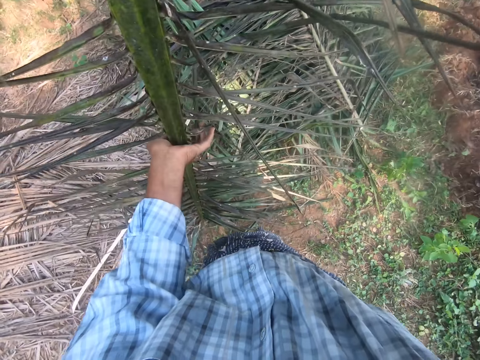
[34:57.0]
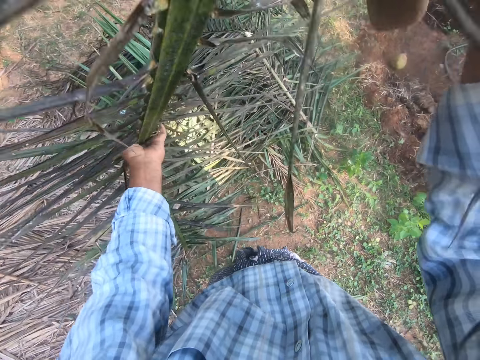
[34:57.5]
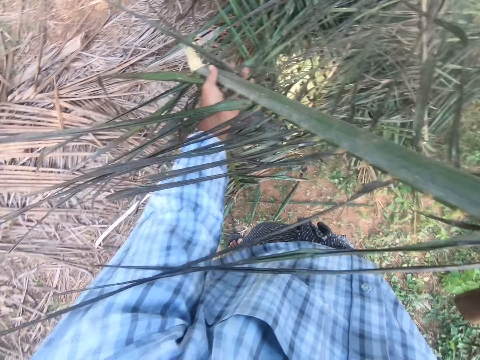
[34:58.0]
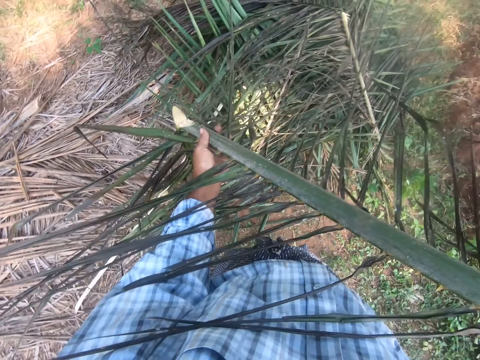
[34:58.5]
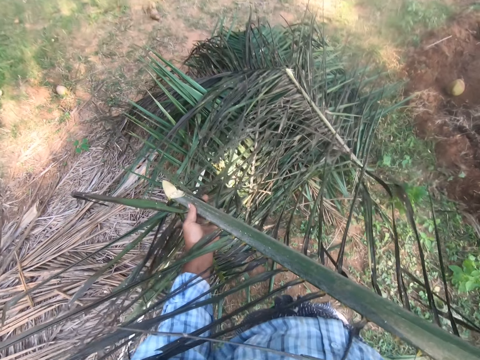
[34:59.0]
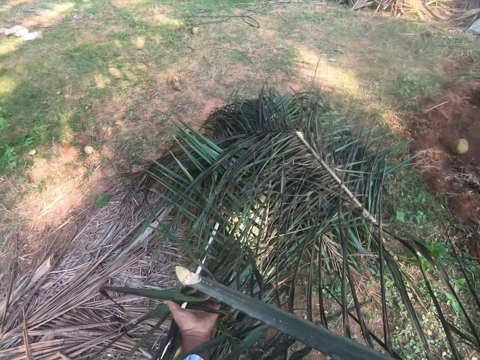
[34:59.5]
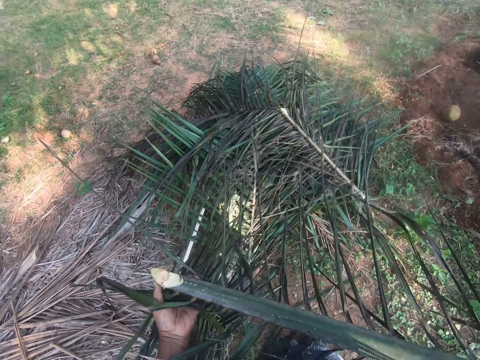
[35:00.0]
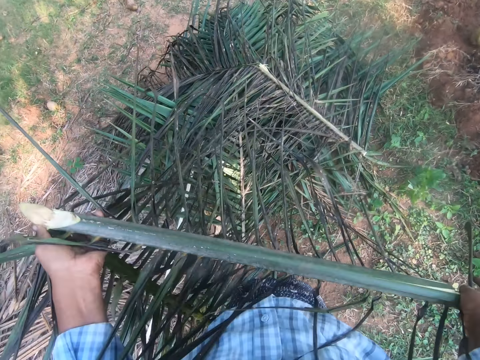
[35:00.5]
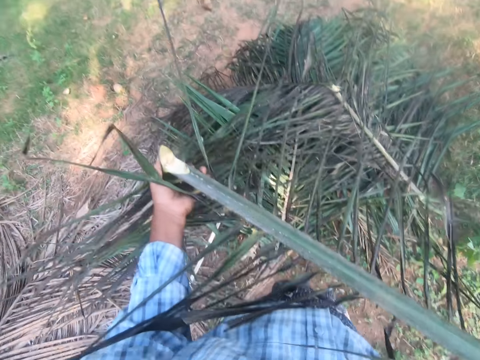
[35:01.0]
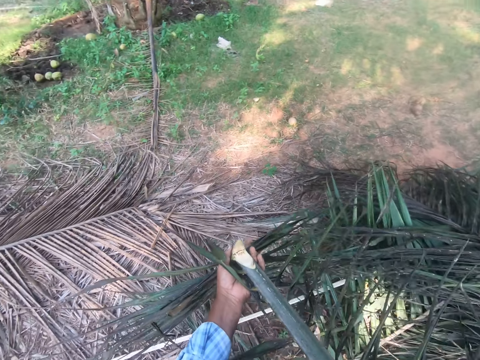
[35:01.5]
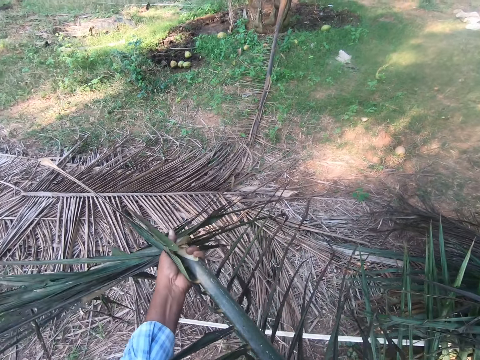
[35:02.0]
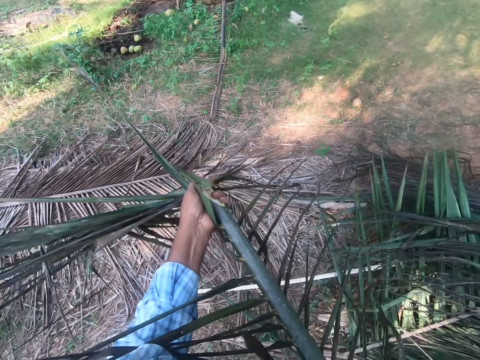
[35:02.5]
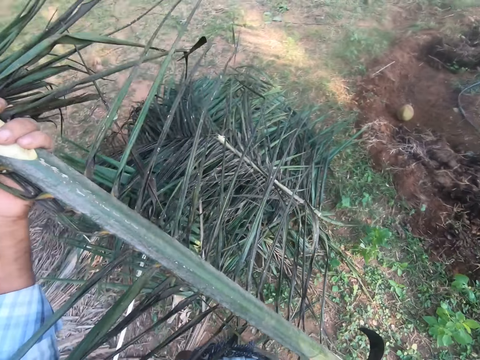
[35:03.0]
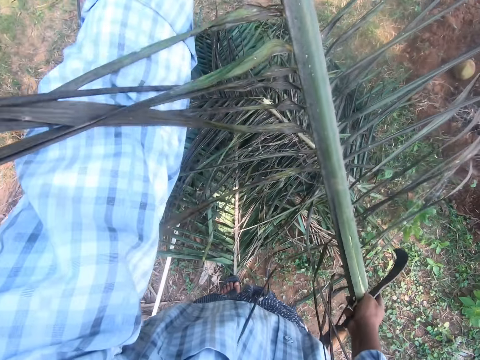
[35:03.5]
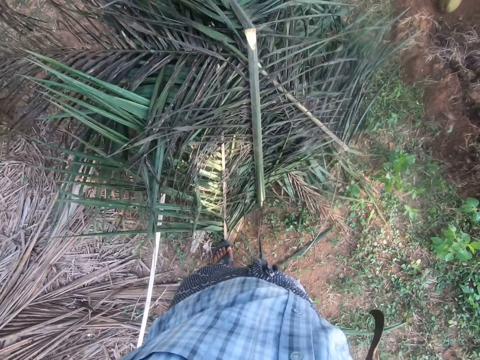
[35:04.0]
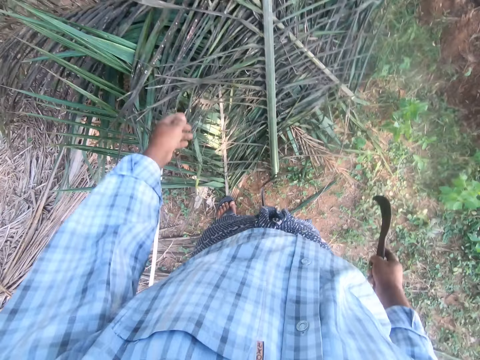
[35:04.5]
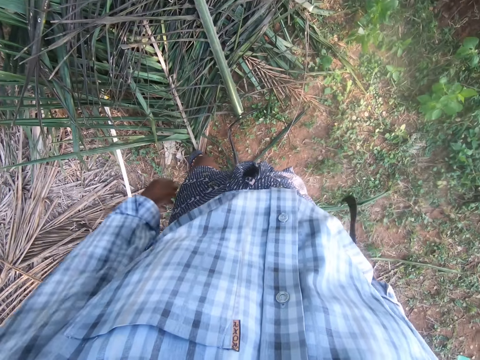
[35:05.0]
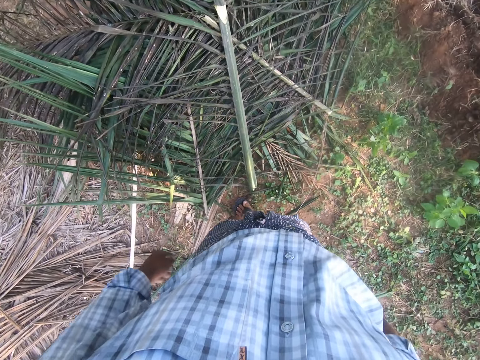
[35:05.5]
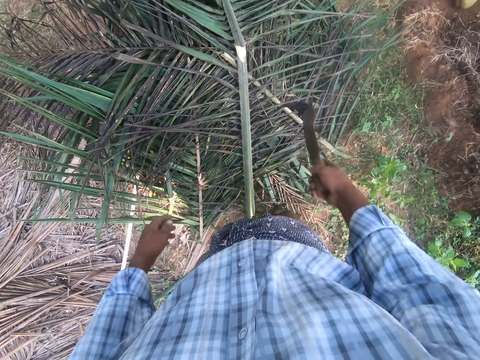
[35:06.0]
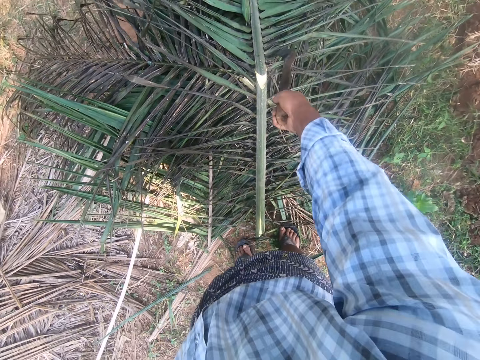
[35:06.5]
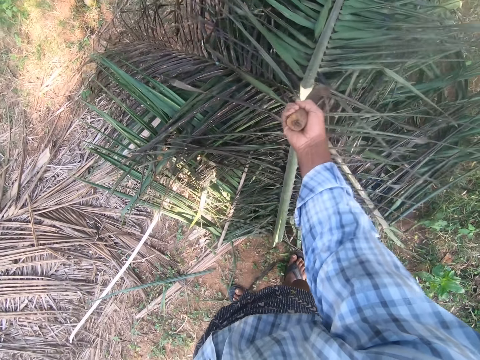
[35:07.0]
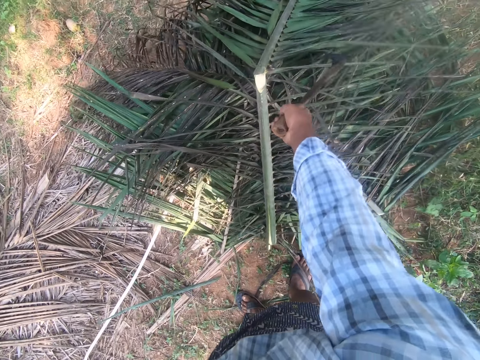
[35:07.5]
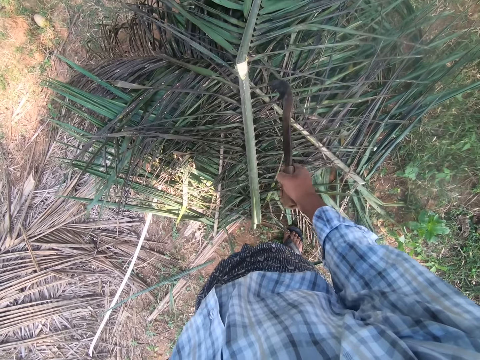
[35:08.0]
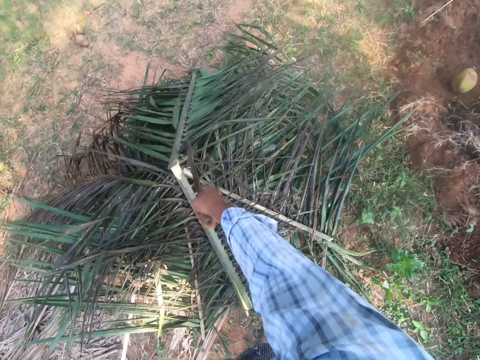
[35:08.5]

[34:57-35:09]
The camera wearer breaks the palm tree branch. They bend the palm frond. They drop the palm frond on the heap of palm fronds.

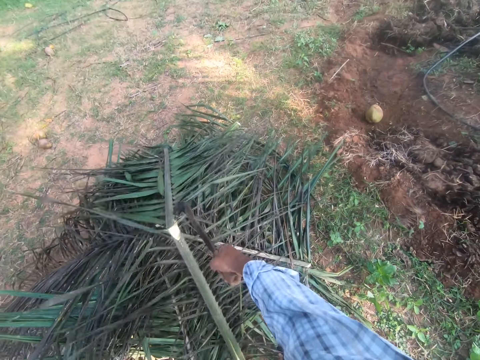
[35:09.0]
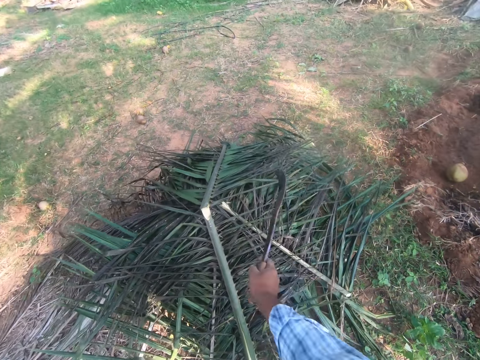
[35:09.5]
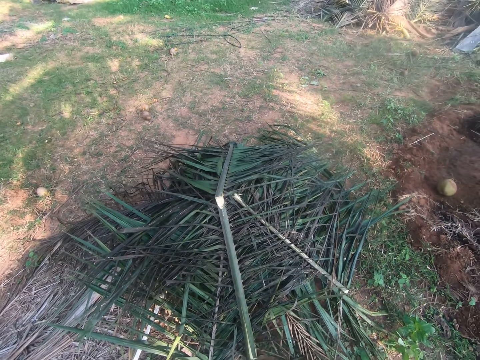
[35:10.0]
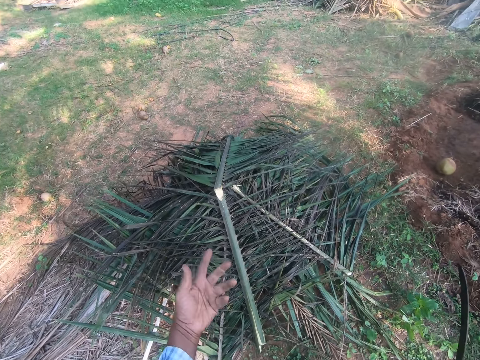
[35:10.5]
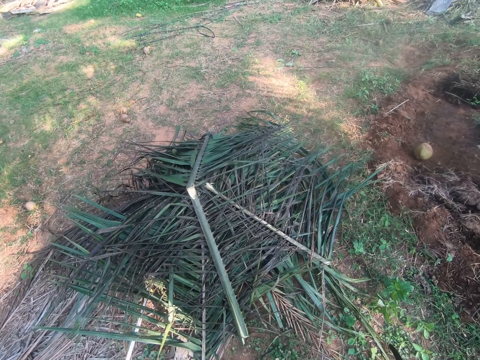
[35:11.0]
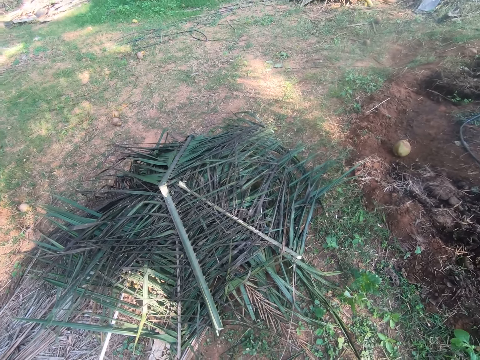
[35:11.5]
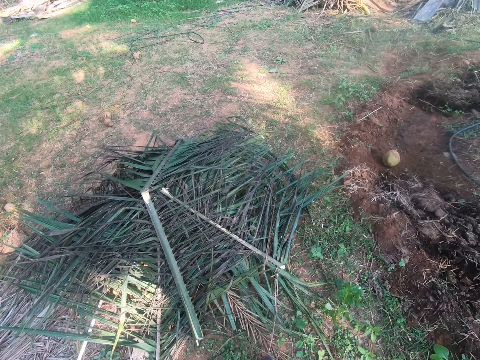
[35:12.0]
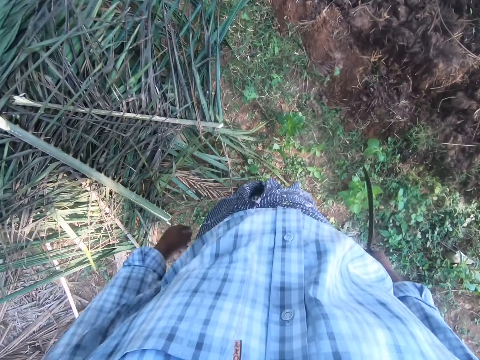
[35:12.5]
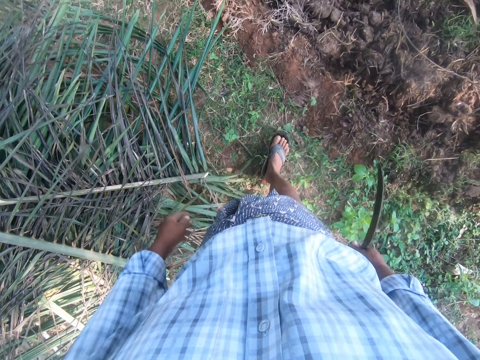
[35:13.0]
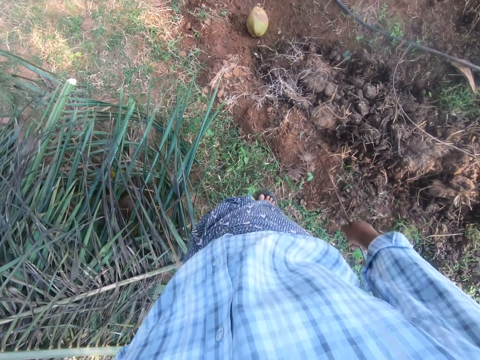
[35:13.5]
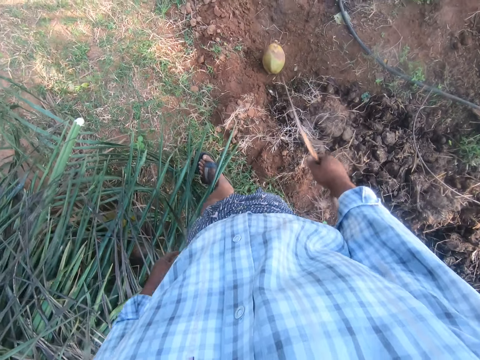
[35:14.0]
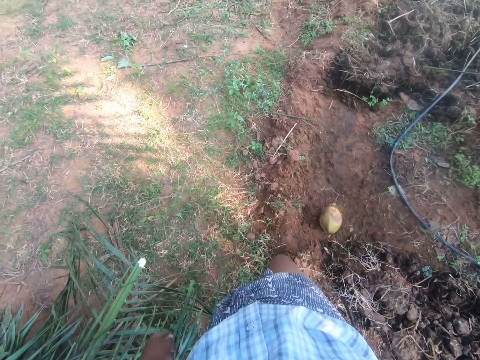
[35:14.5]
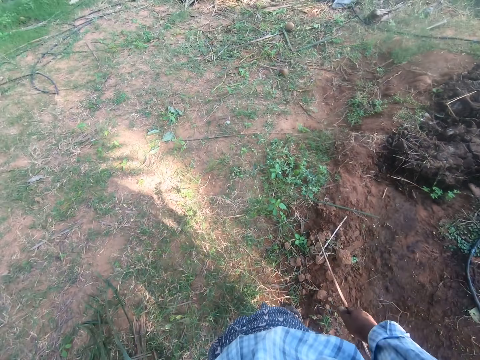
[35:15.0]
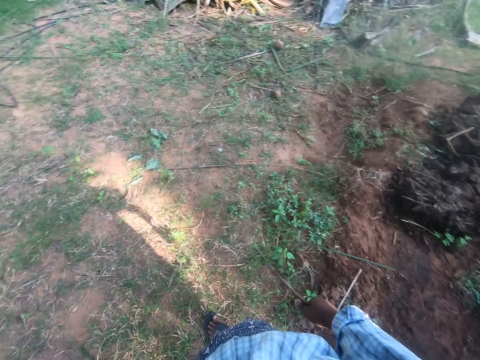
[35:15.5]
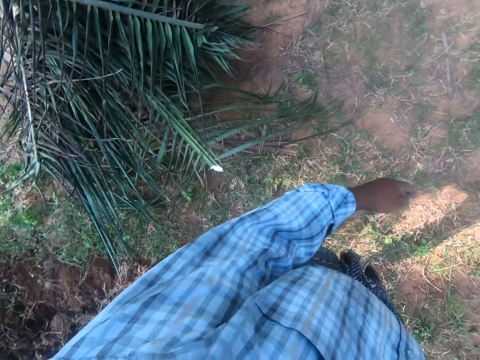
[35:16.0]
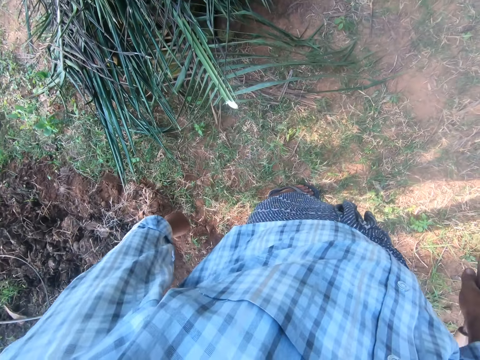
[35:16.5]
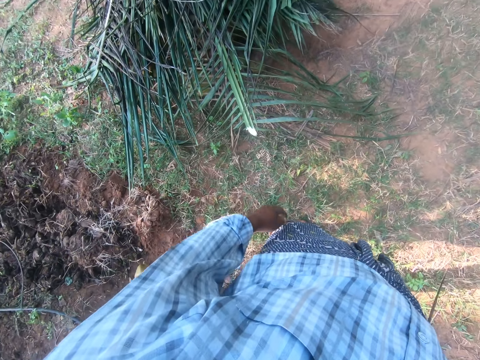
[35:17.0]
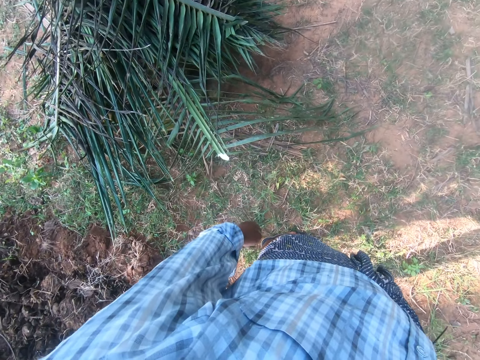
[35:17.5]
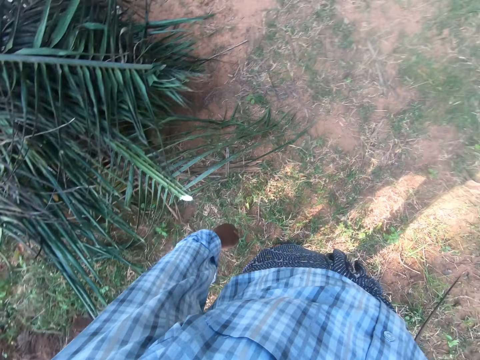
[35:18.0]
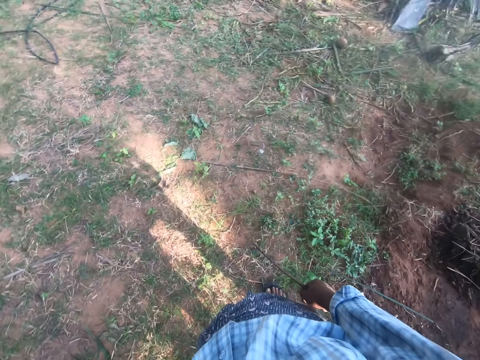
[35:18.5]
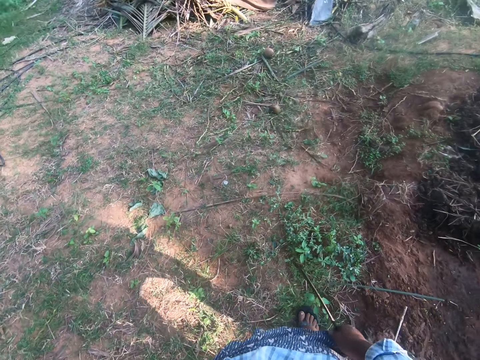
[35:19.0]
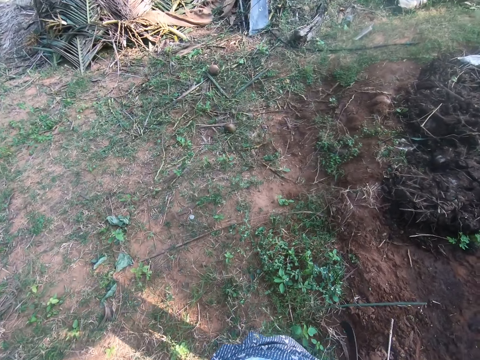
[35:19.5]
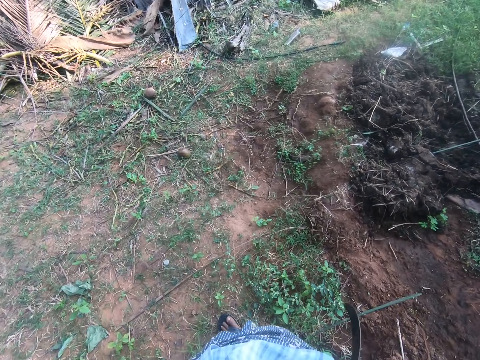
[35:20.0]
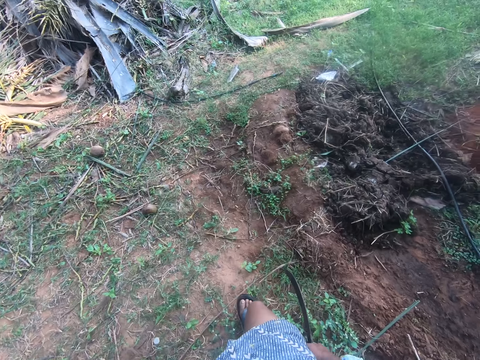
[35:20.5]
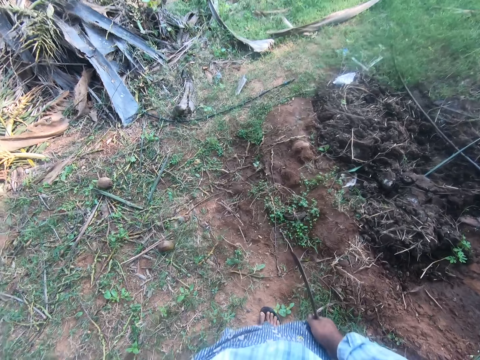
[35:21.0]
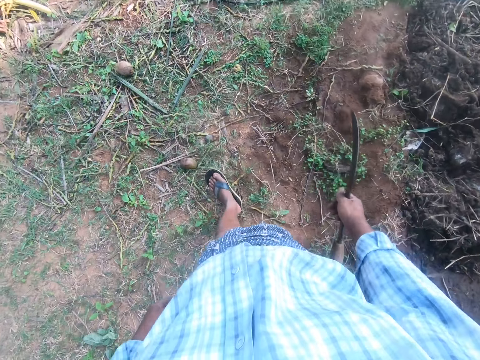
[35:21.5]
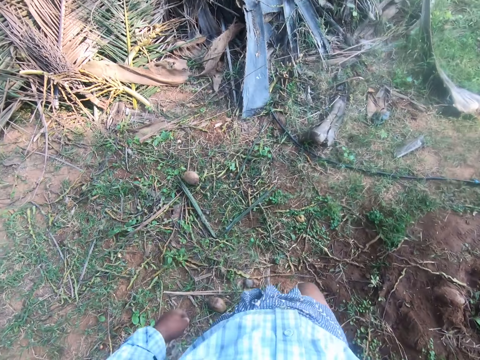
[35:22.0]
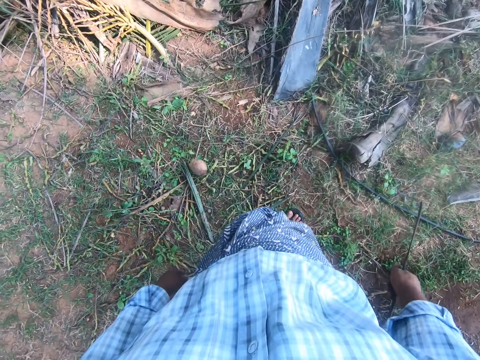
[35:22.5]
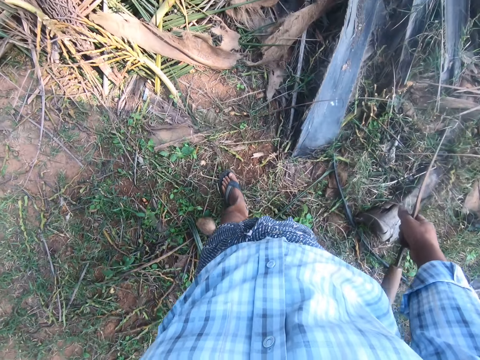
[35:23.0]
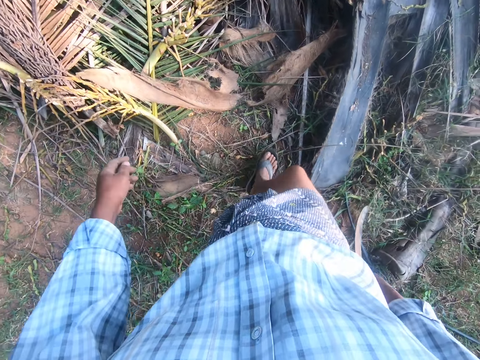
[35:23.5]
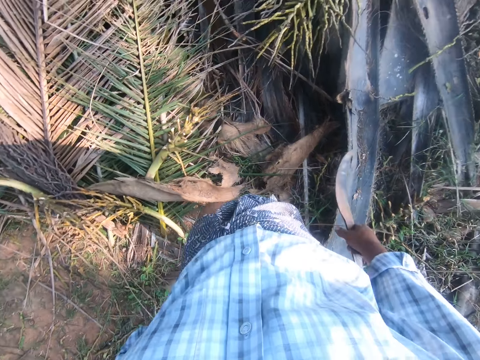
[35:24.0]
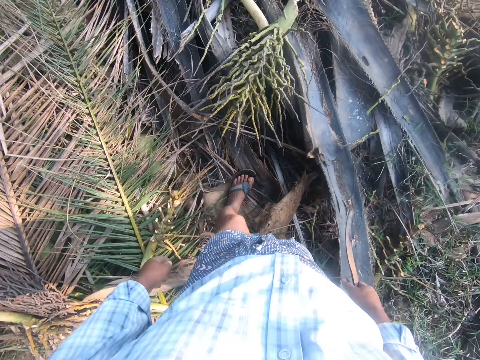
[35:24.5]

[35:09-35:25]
The camera wearer rearranges the palm fronds heap with a sickle. They look around, walk in the garden and look around. They walk away from the heap.
